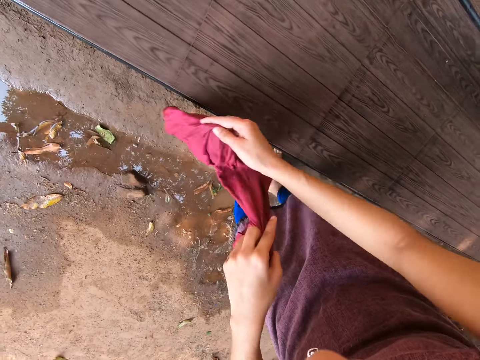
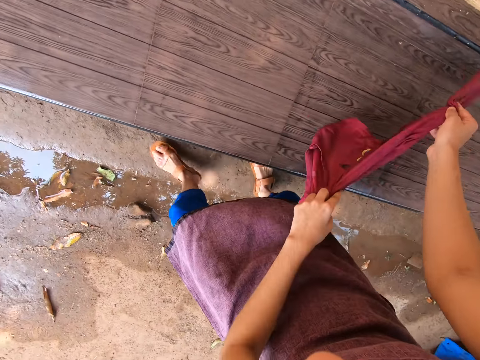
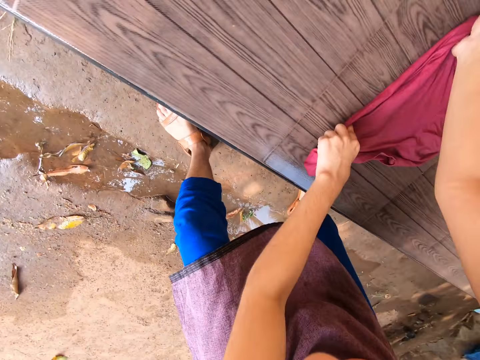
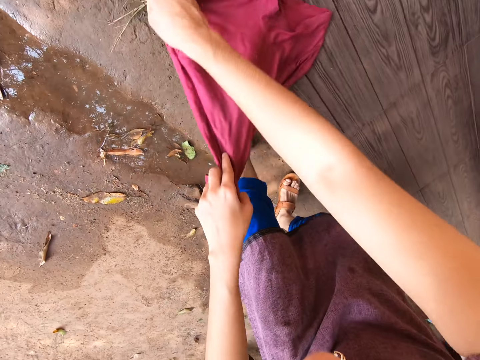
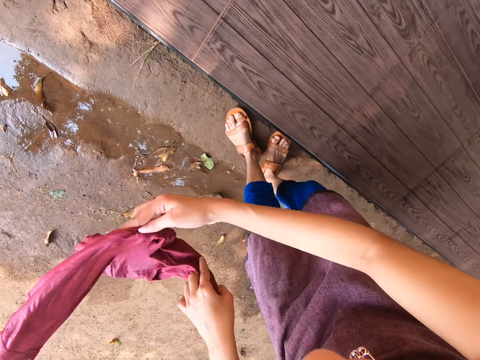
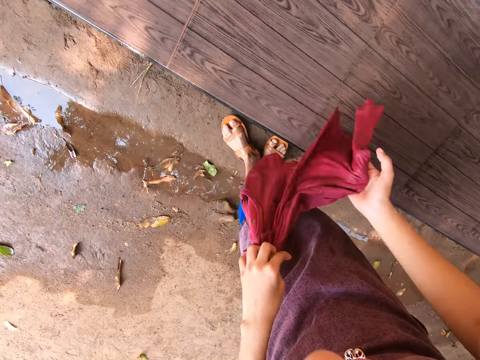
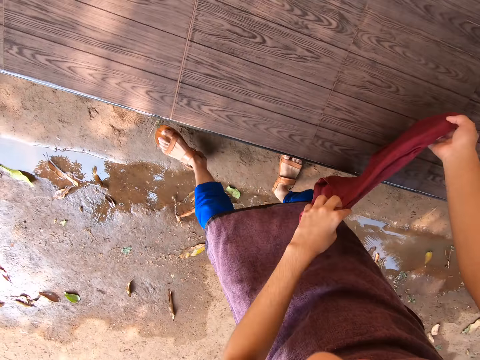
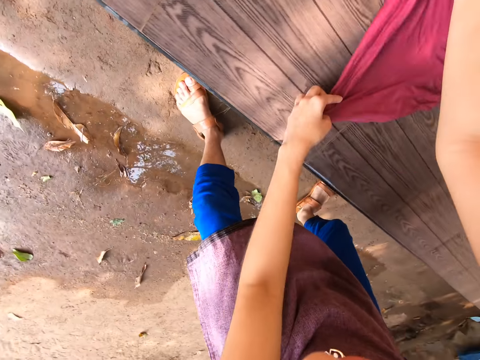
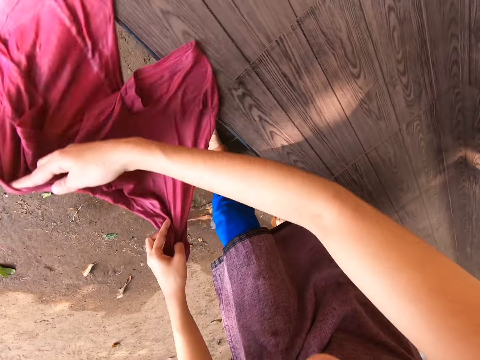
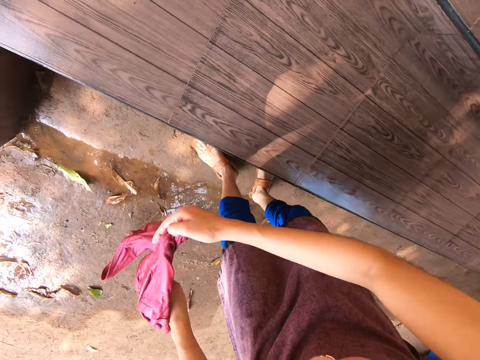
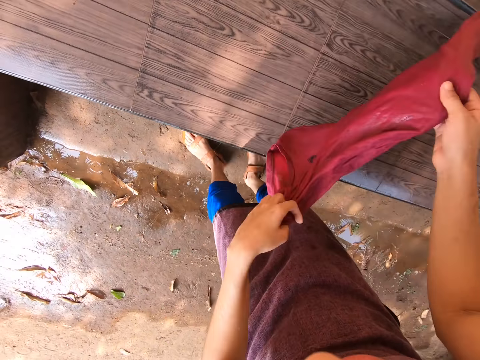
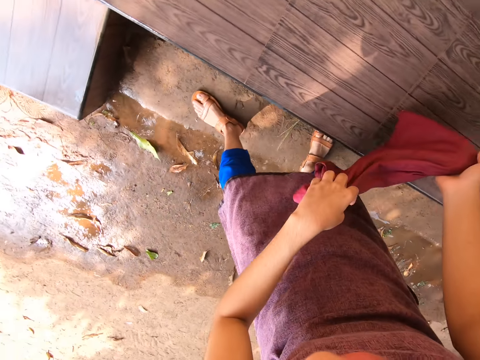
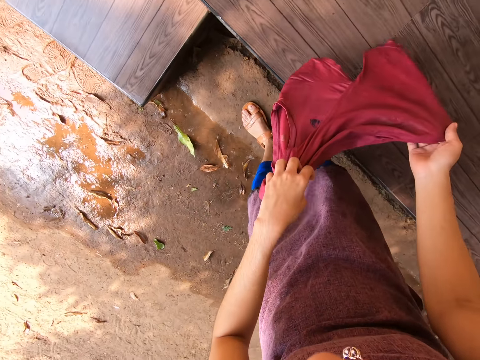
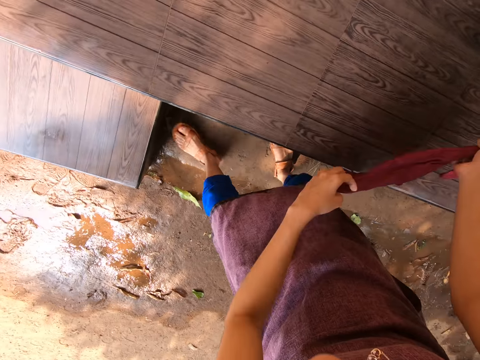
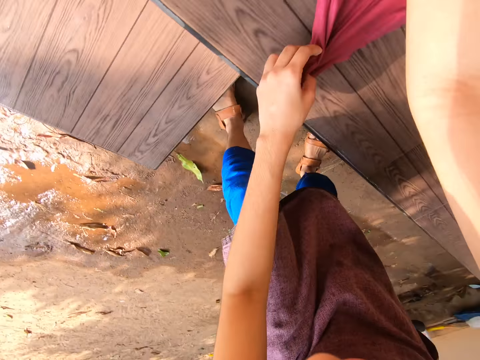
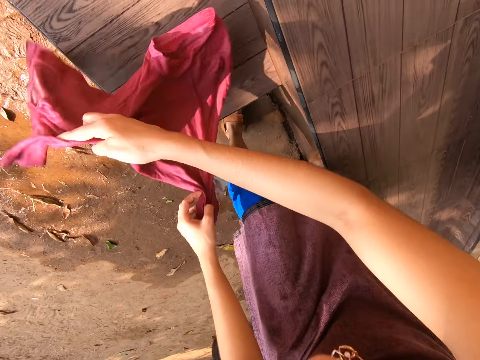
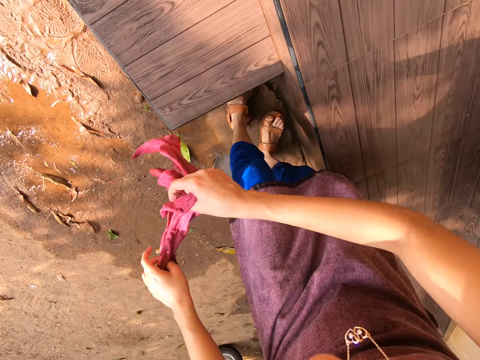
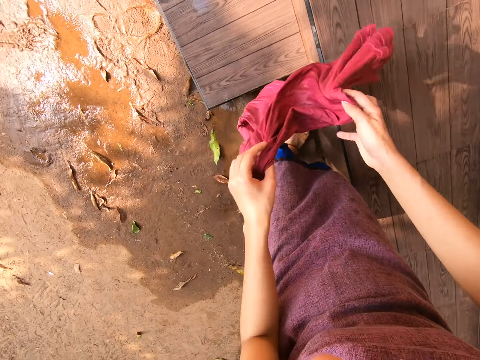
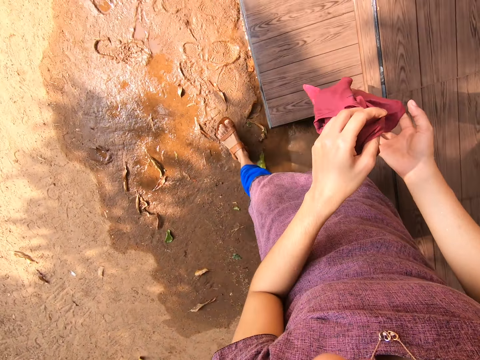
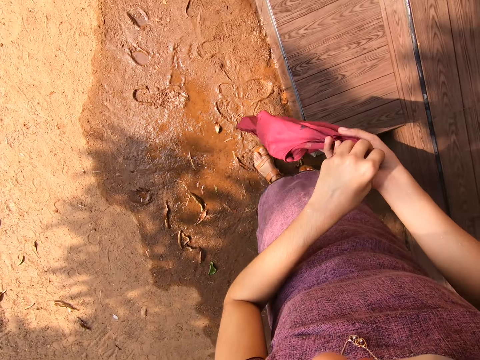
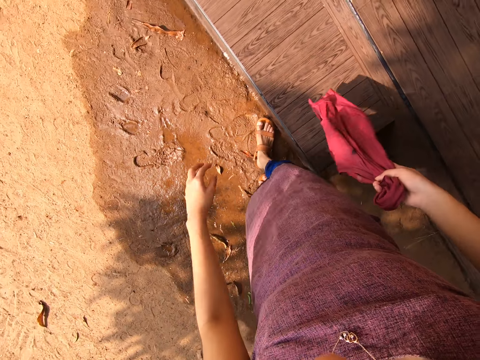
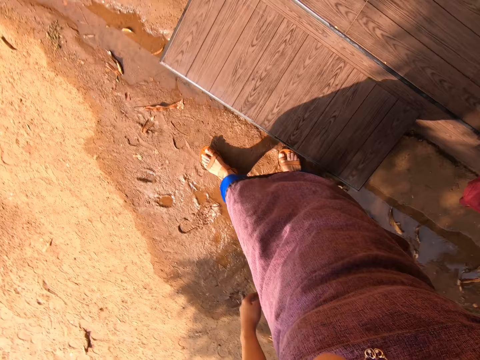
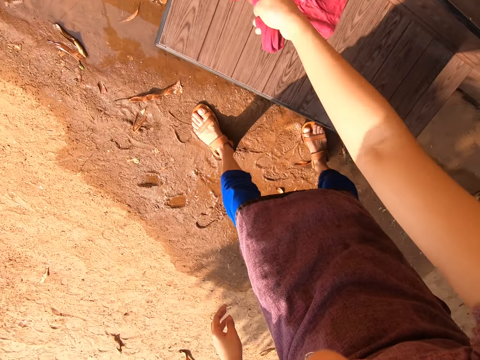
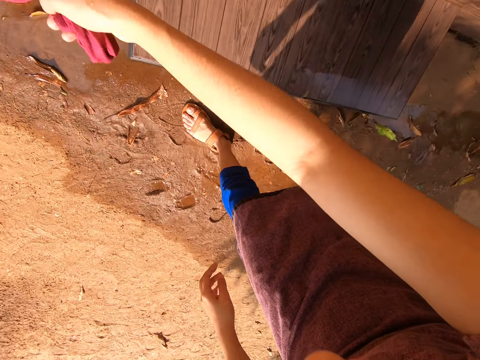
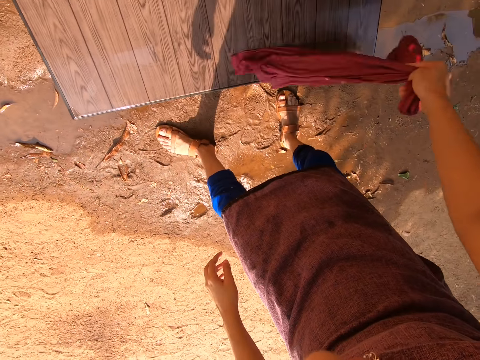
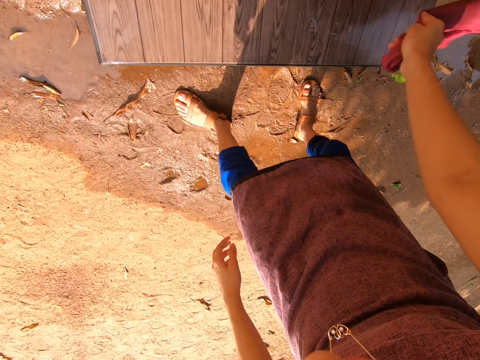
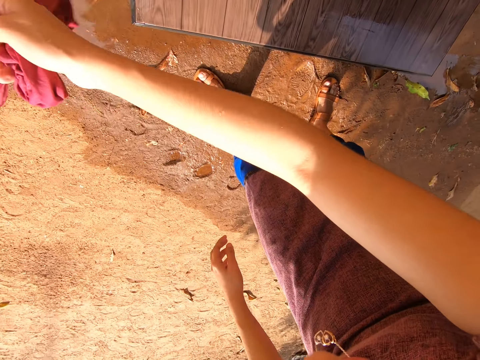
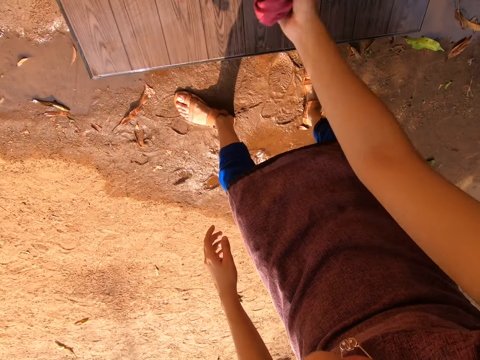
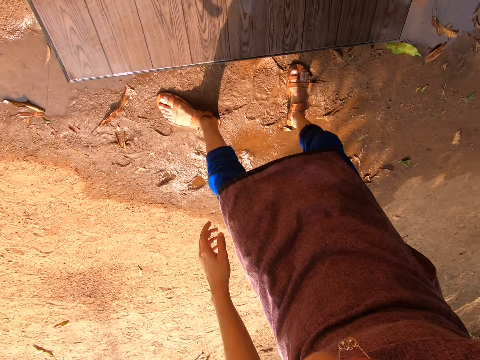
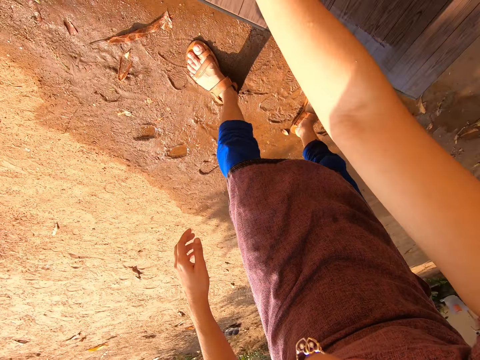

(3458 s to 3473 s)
The camera wearer adjusts the cloth in her hands. She cleans the front stairs with the cloth in her right hand.

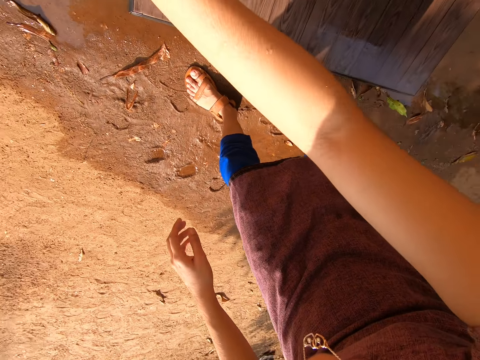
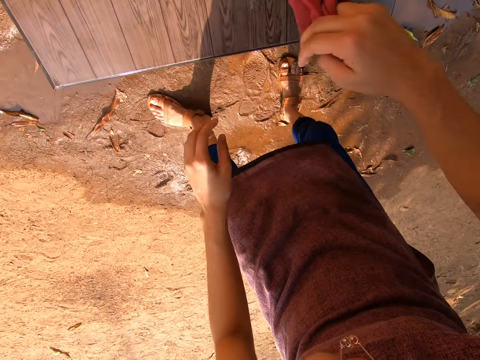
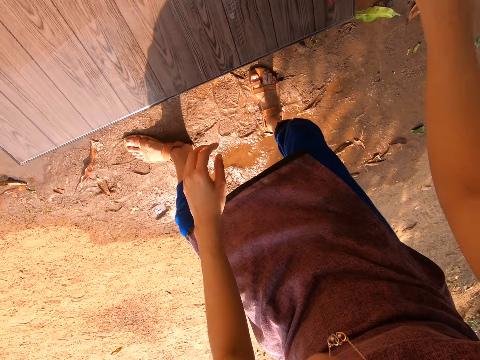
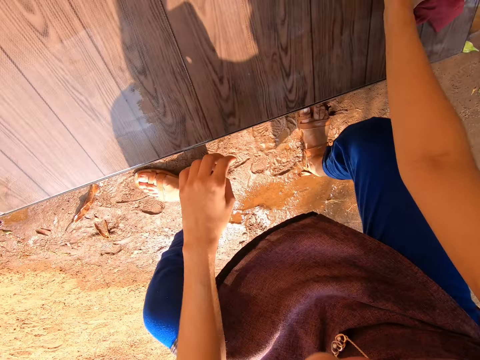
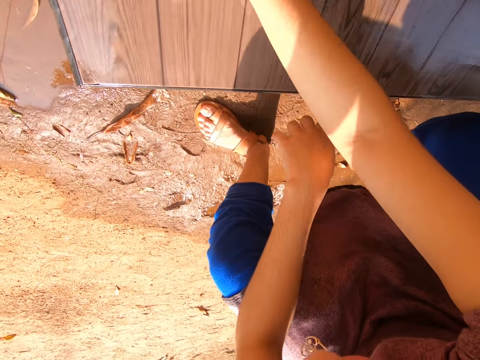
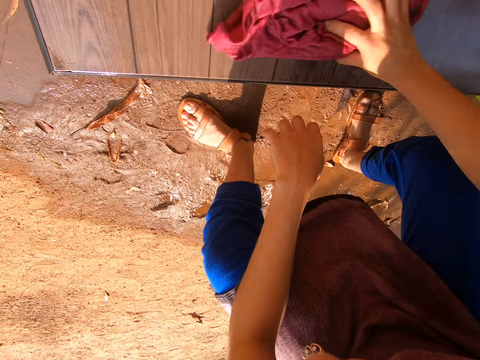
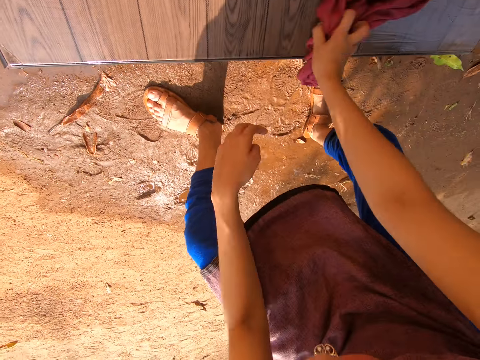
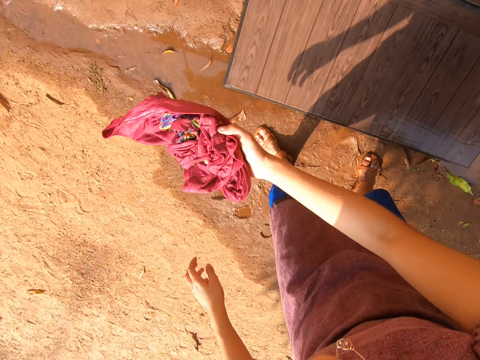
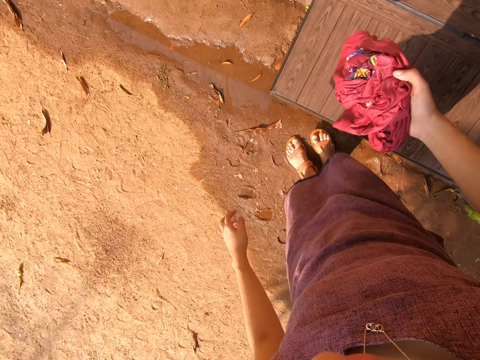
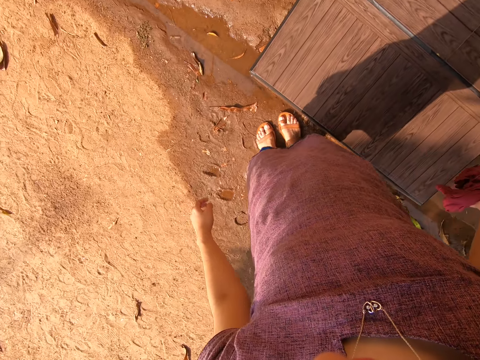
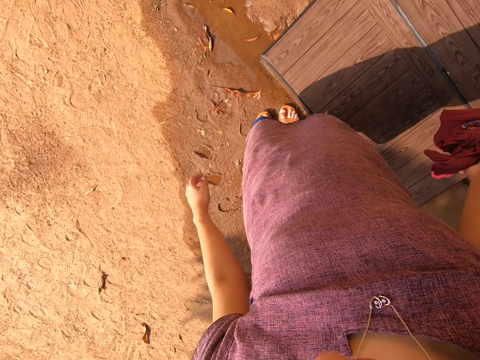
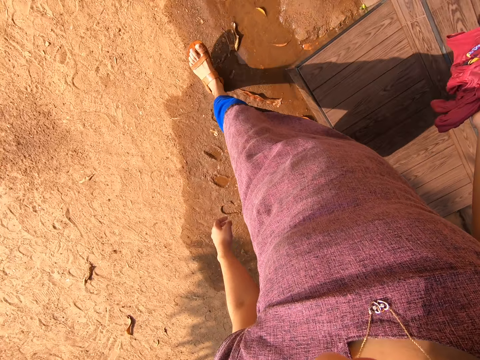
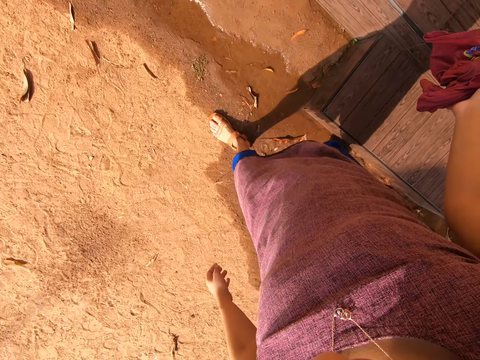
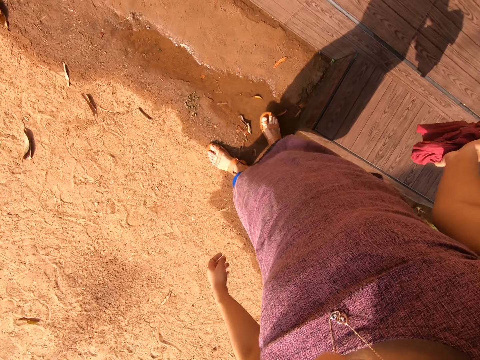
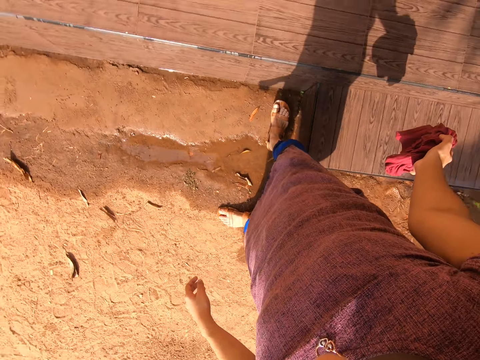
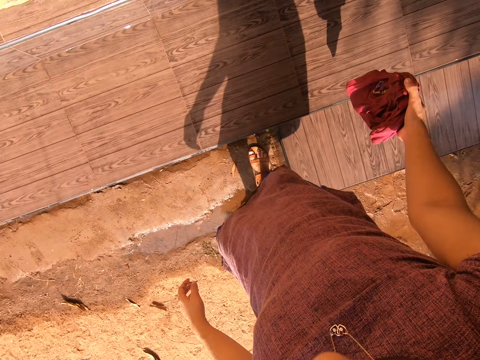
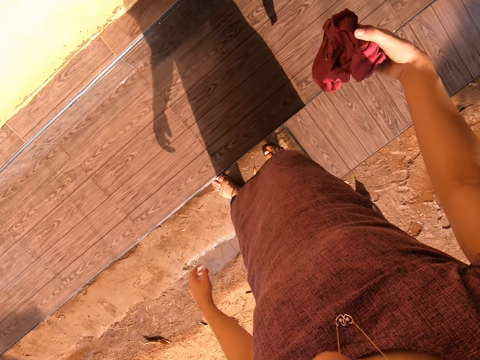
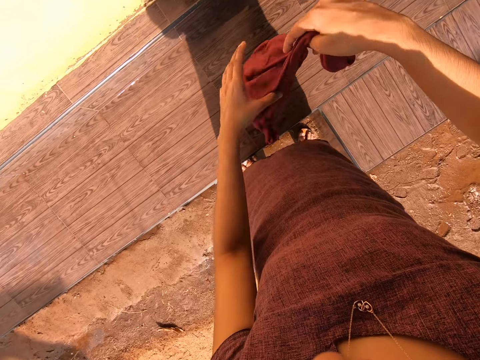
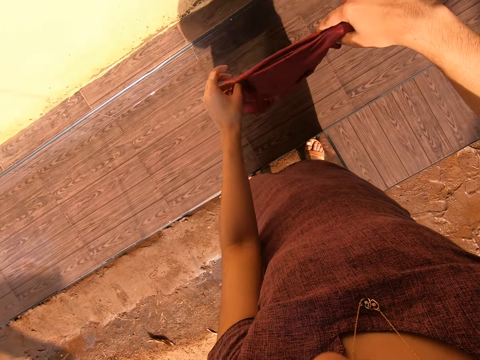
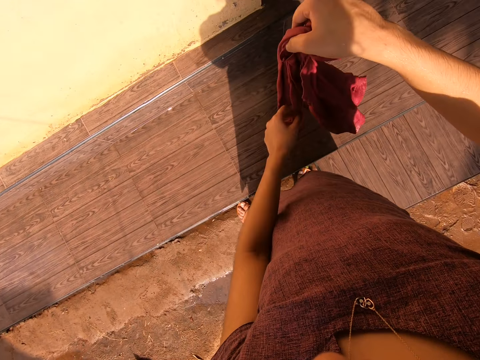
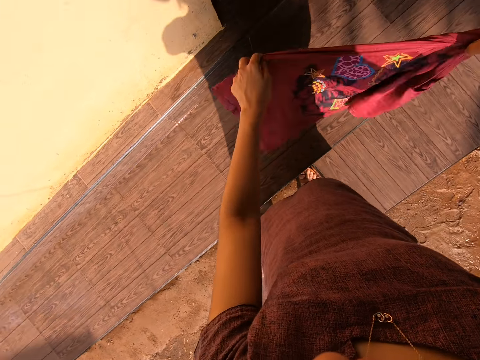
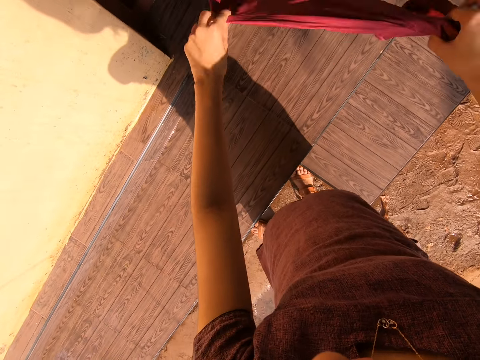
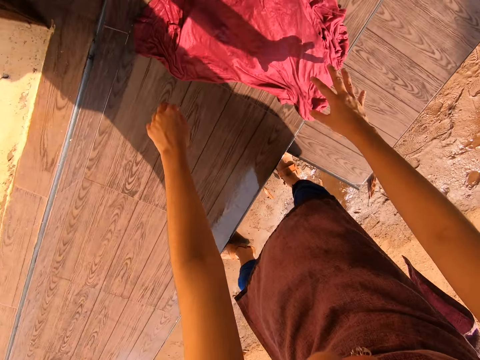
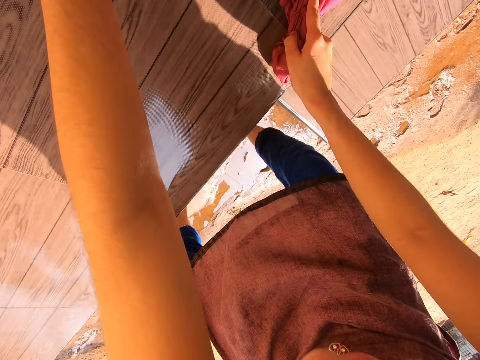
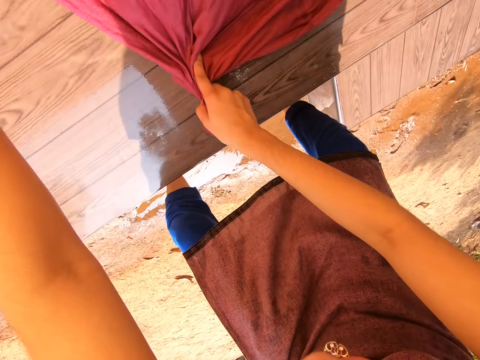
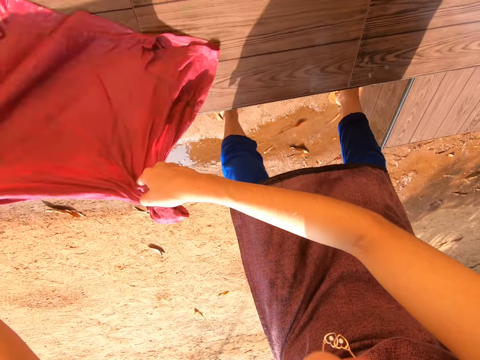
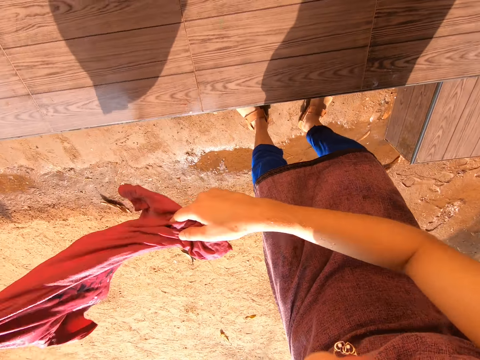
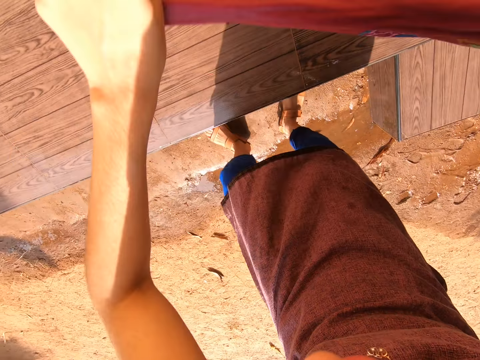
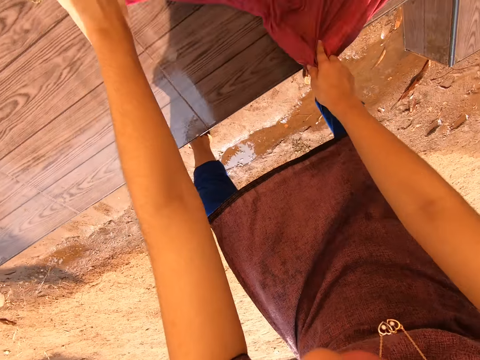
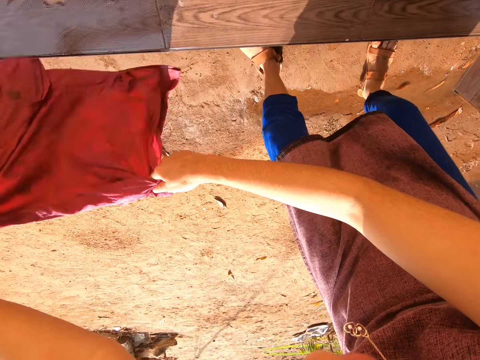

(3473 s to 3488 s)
The camera wearer steps on the pavement by the front stairs. She adjusts the cloth in her hands. She drops the cloth in her hands on the front stairs. She cleans the front stairs with the cloth in her hands.
